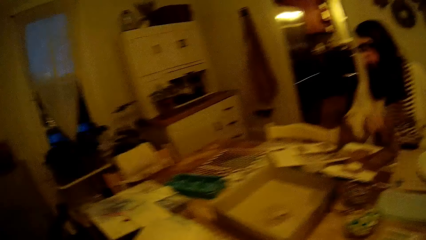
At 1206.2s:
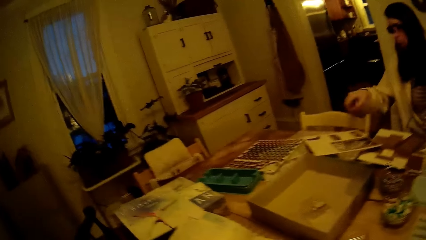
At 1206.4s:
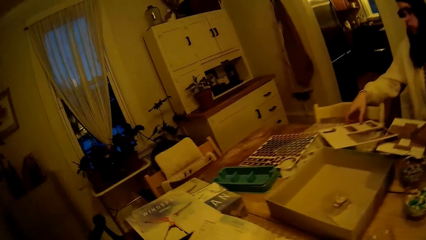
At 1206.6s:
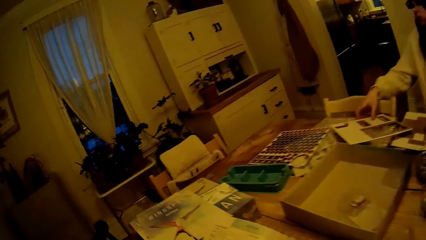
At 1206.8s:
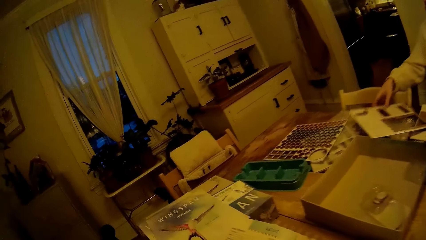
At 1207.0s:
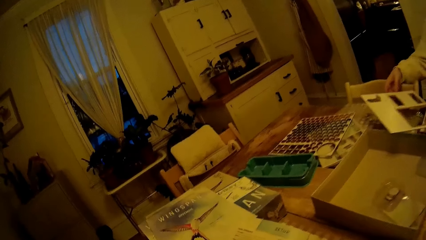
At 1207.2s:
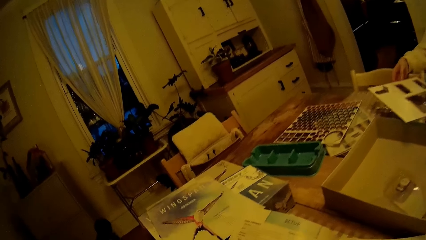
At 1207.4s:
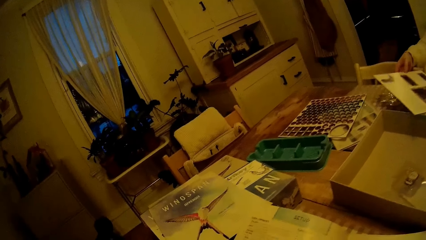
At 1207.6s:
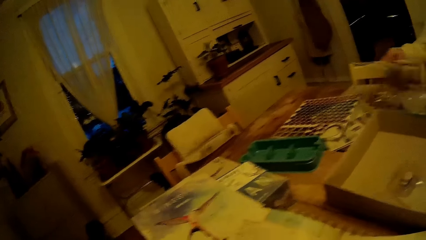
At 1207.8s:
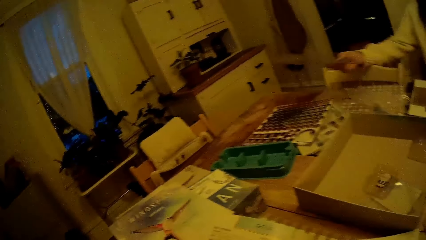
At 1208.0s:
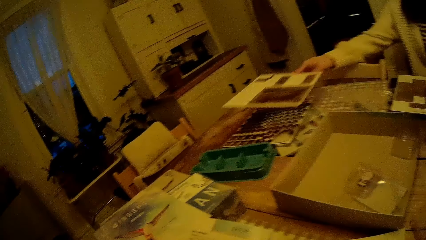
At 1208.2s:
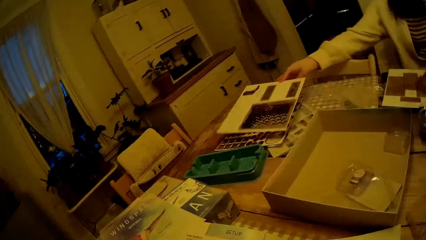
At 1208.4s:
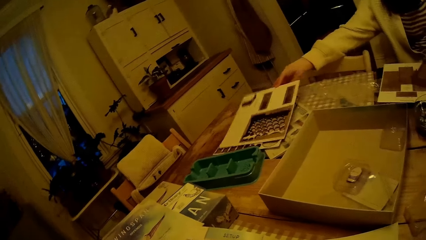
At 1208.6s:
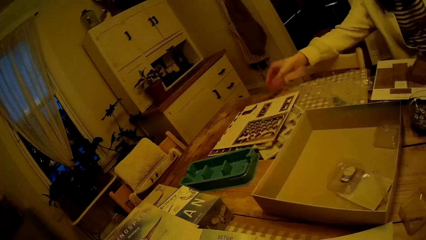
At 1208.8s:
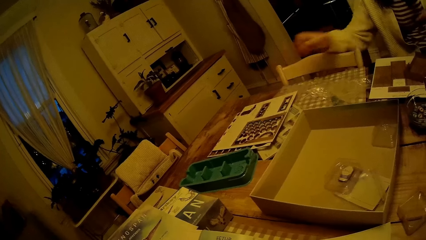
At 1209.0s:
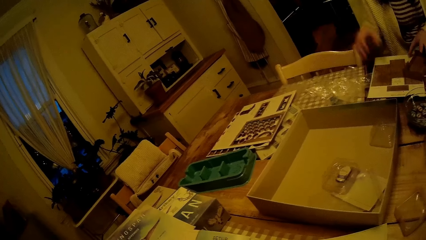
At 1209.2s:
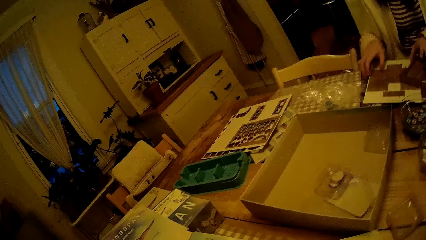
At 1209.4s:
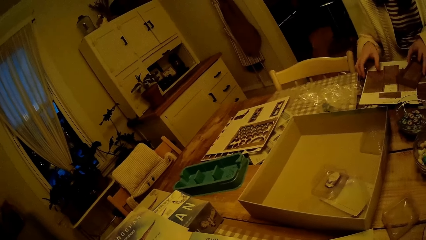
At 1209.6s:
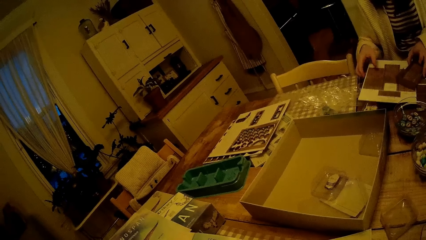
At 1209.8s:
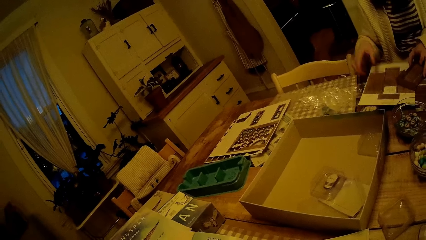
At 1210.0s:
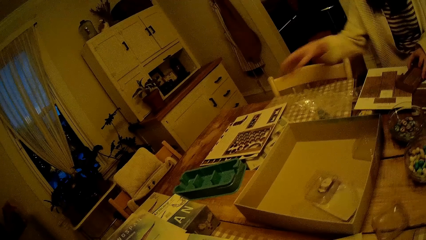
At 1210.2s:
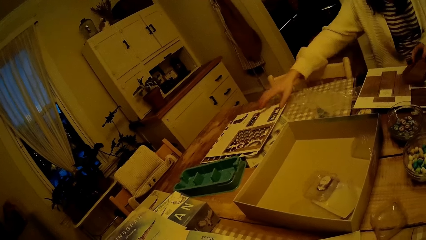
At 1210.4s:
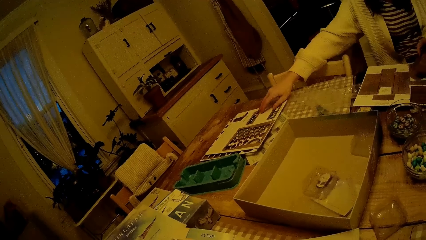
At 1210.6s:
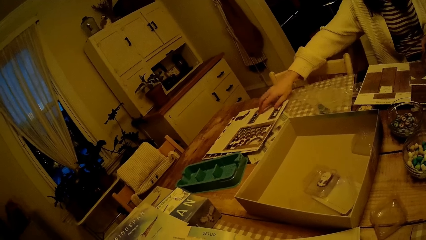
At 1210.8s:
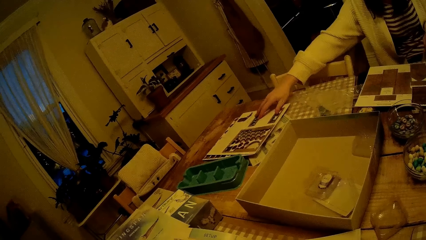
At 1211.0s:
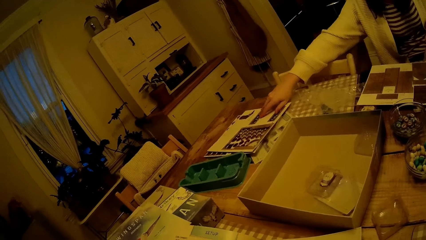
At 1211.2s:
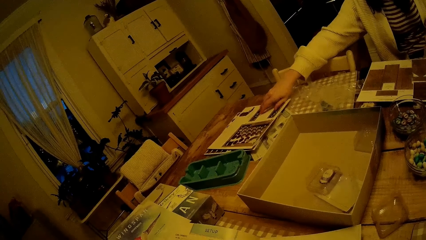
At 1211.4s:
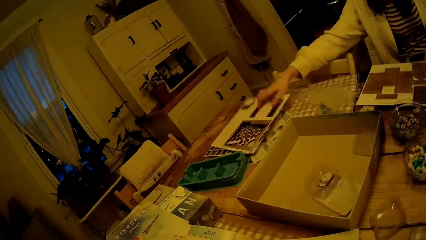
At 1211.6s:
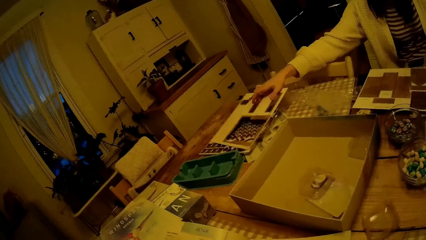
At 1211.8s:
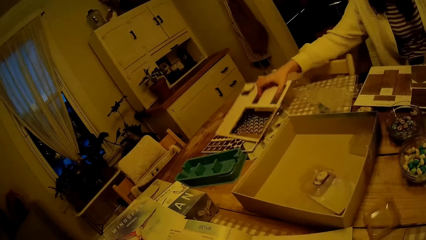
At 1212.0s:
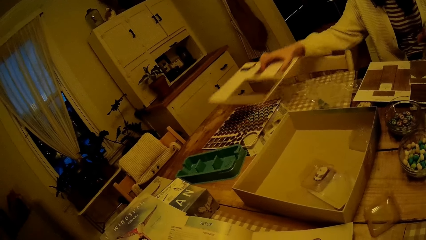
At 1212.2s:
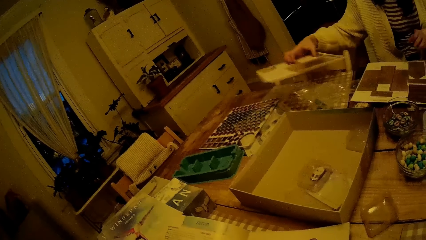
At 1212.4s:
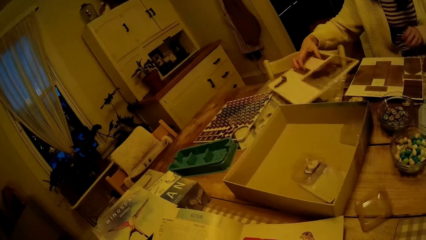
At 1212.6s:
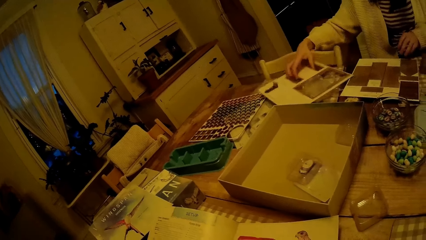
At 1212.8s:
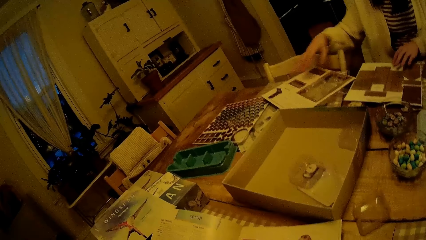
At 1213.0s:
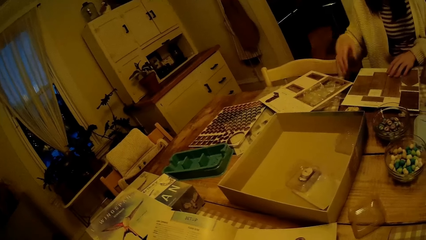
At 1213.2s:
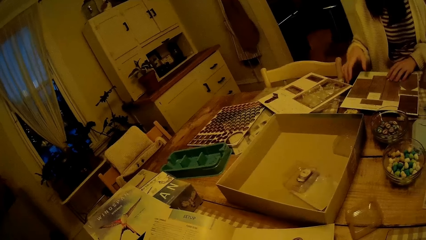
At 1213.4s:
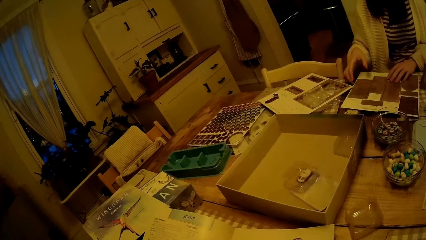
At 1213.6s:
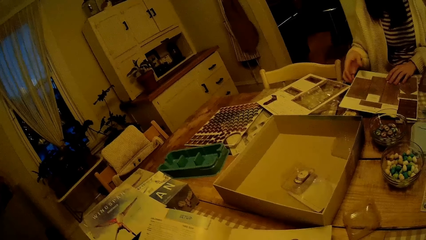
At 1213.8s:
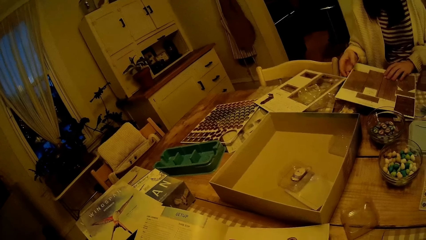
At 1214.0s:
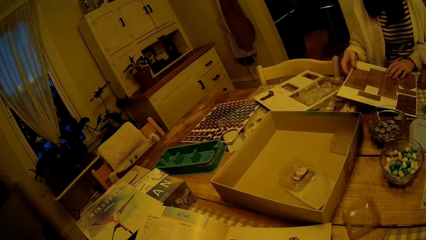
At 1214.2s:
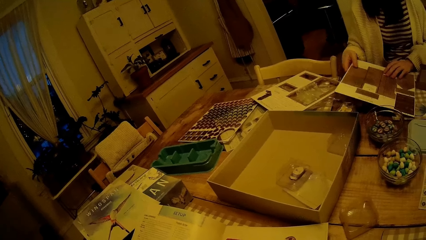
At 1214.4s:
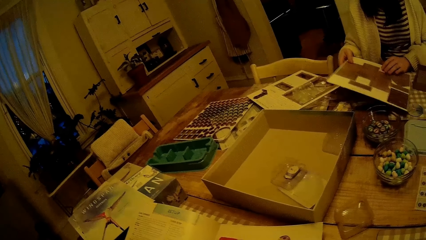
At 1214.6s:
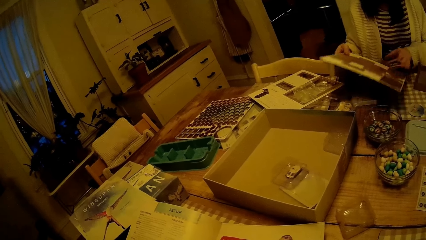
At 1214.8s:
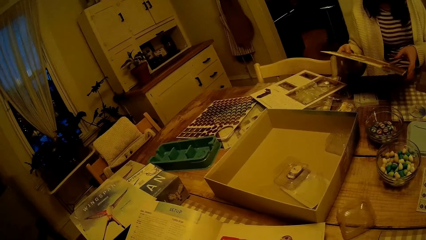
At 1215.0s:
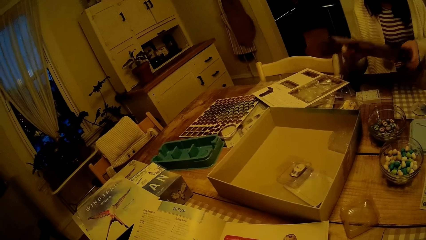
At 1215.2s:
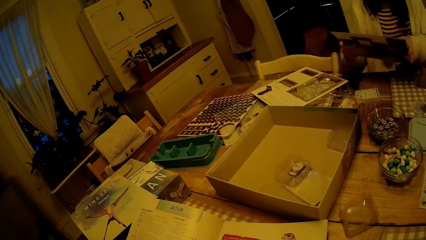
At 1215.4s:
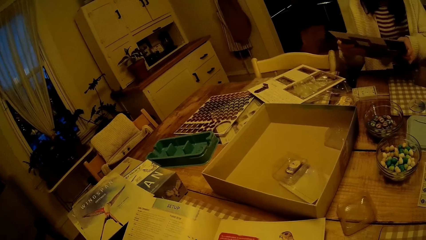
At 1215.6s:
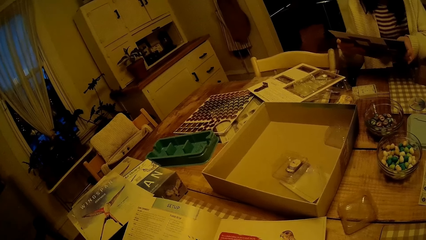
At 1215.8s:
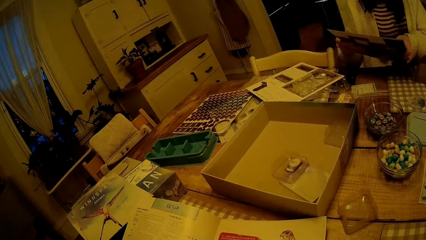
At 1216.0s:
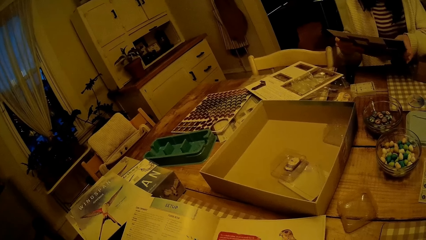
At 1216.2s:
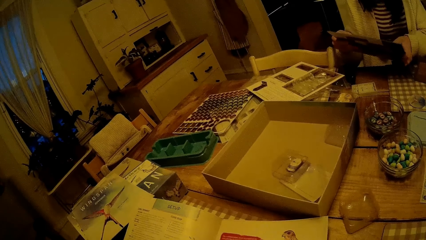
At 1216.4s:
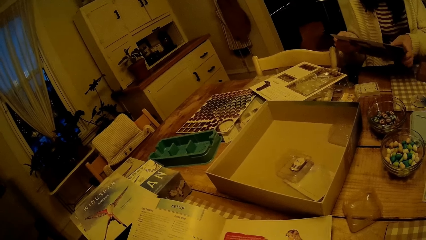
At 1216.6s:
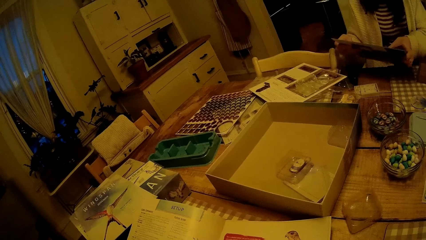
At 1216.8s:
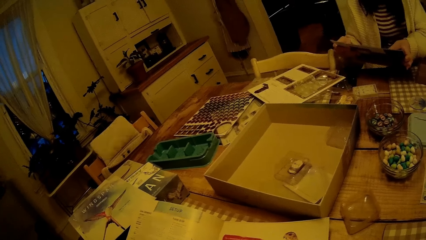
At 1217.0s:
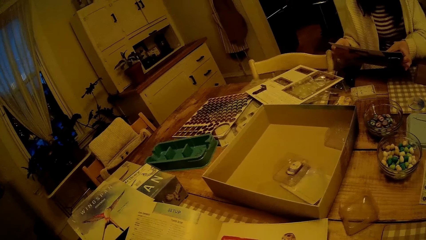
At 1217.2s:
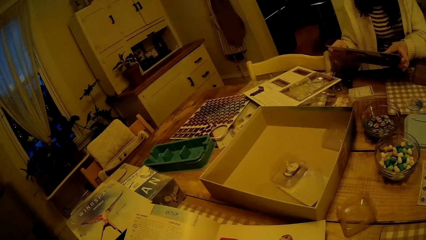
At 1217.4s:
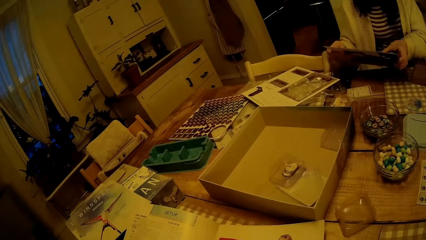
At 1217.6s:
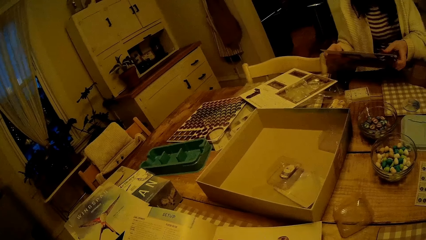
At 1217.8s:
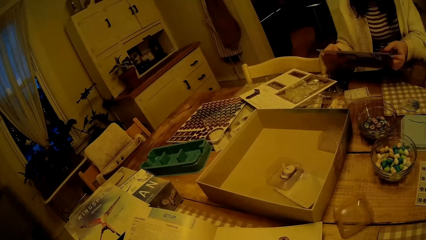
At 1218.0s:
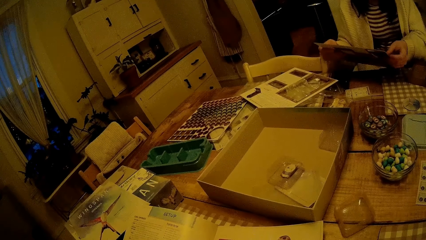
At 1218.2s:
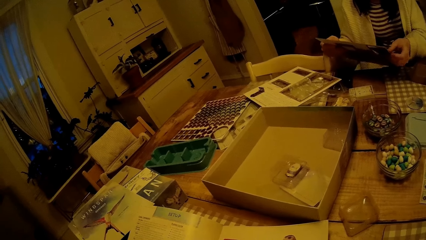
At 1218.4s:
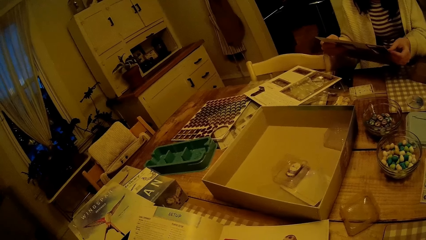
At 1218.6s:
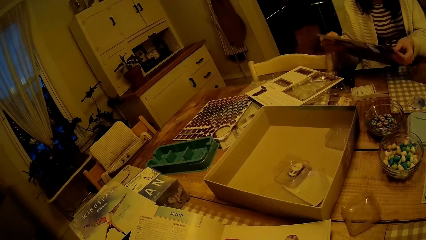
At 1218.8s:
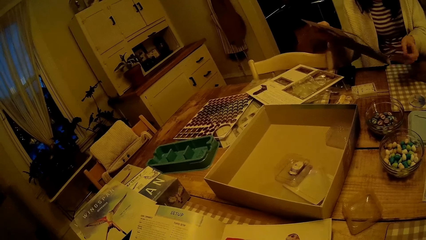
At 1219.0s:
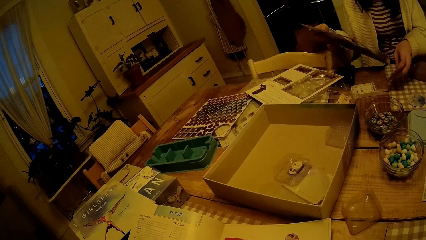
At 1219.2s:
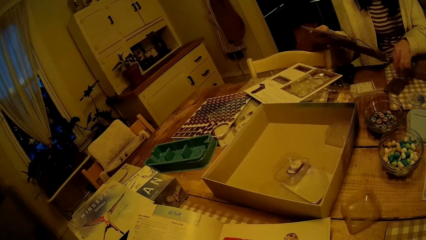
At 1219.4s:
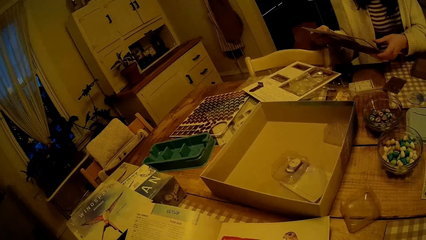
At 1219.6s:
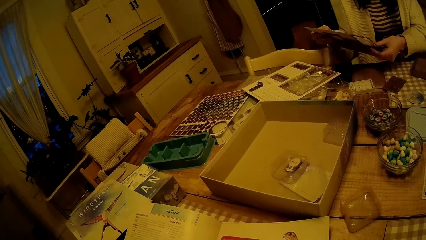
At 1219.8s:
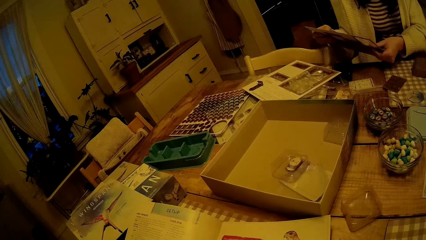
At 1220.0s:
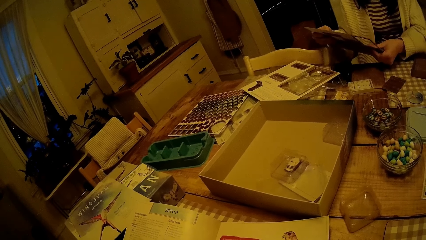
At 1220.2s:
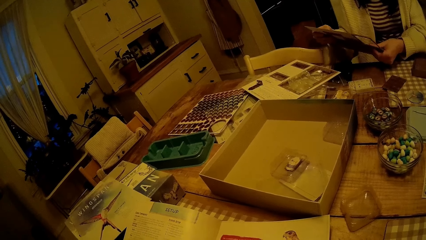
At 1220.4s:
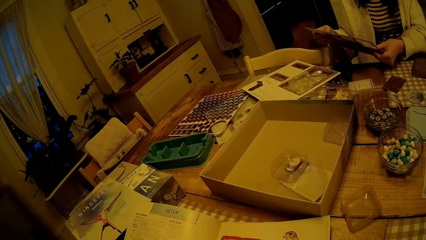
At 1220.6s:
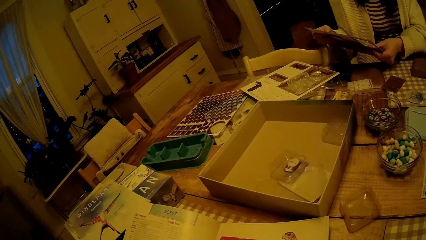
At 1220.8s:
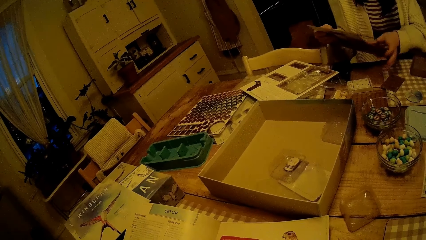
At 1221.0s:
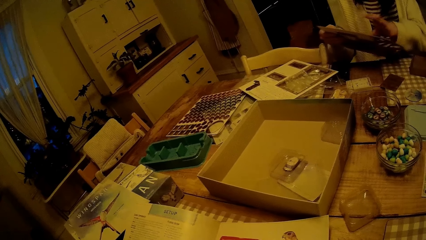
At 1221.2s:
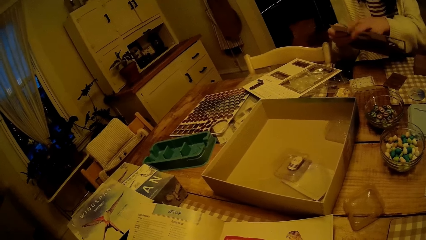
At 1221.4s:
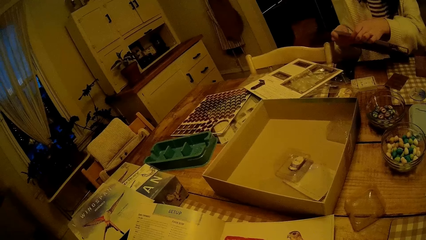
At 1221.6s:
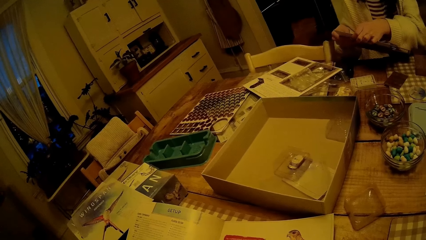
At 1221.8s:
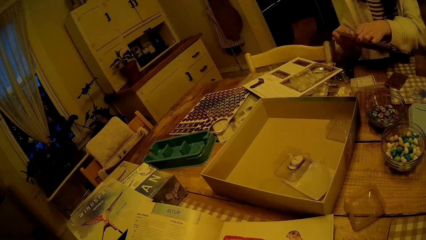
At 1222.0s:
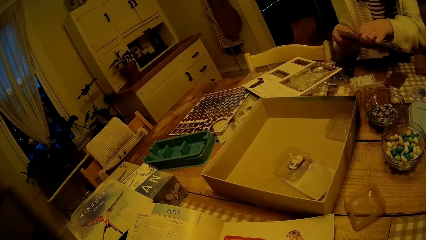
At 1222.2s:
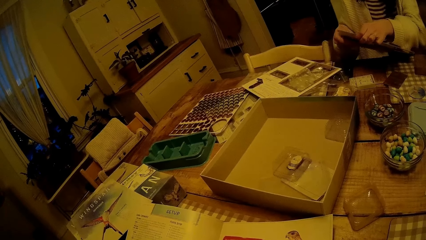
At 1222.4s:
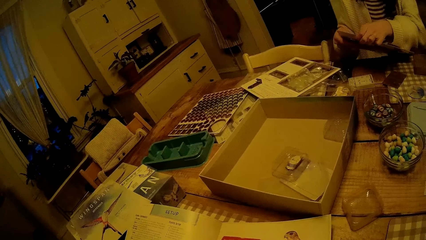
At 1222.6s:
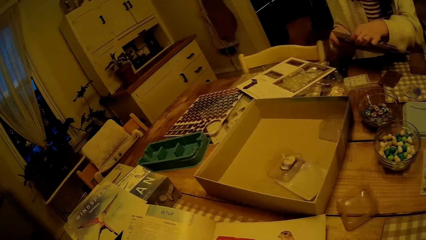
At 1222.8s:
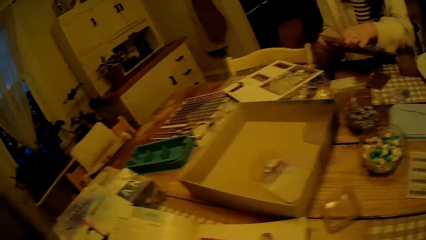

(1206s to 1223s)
The woman takes the building box game from the table with her right hand. The woman drops the building box game on top of the ball card with her right hand. The woman takes the building box game on top of the ball card with her right hand. The woman drops the building box game on top of a nylon with her right hand. The woman plays the building box game with both hands.
